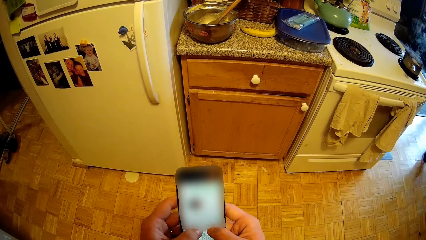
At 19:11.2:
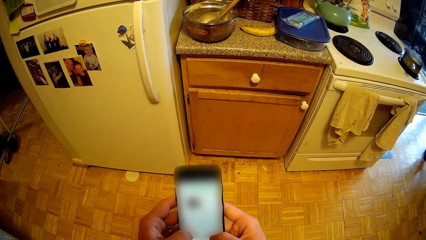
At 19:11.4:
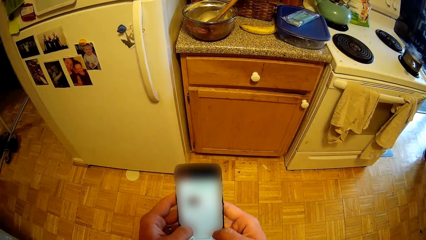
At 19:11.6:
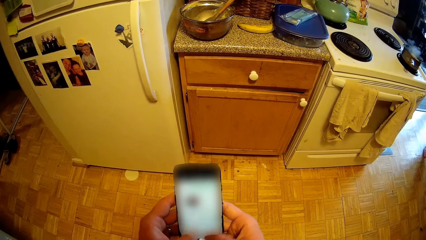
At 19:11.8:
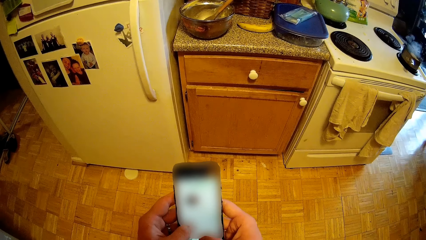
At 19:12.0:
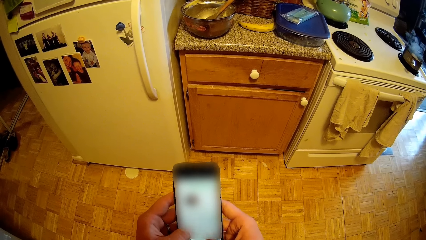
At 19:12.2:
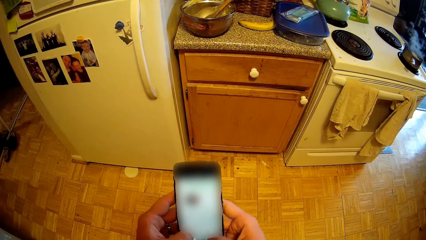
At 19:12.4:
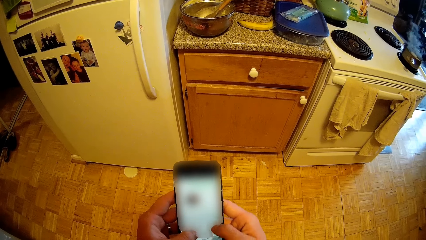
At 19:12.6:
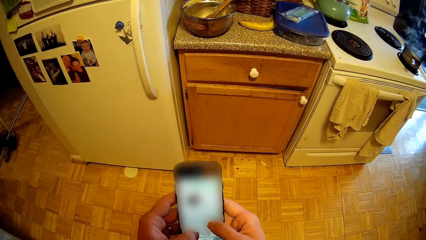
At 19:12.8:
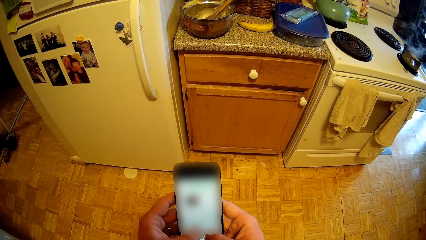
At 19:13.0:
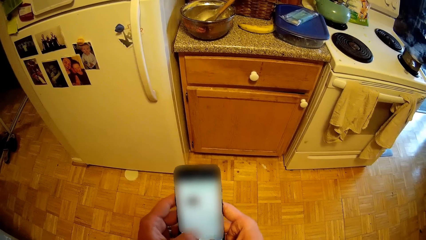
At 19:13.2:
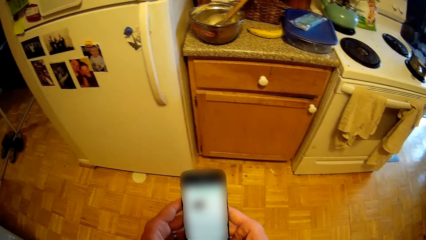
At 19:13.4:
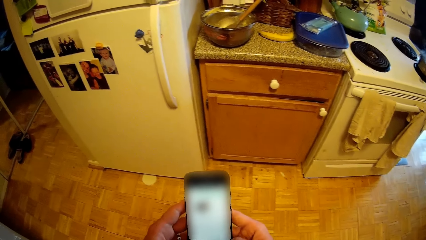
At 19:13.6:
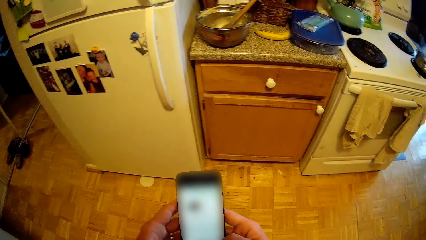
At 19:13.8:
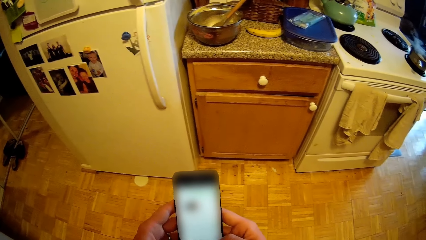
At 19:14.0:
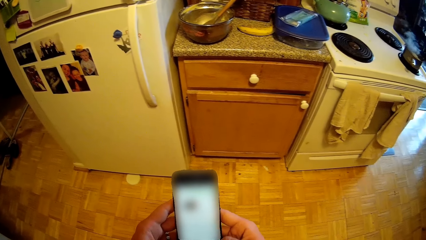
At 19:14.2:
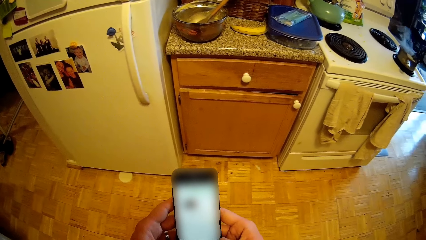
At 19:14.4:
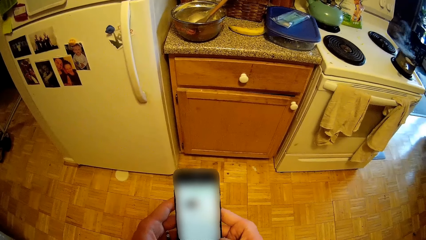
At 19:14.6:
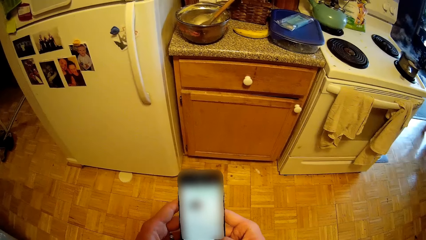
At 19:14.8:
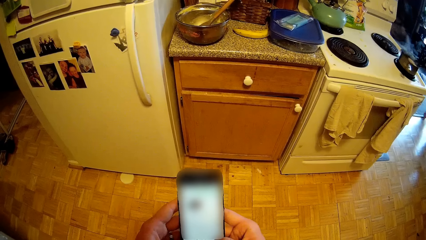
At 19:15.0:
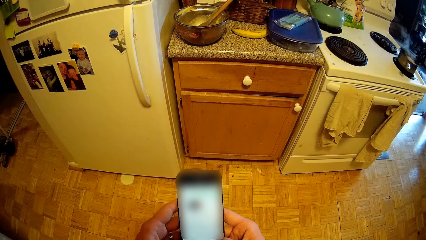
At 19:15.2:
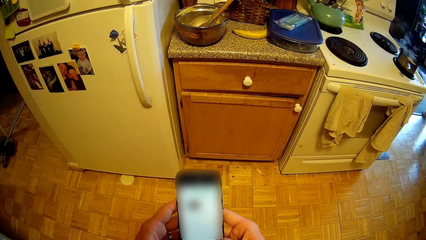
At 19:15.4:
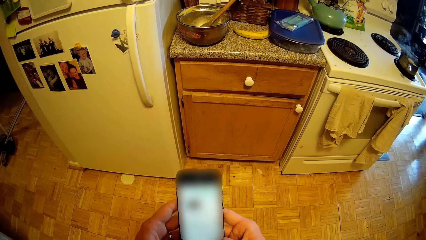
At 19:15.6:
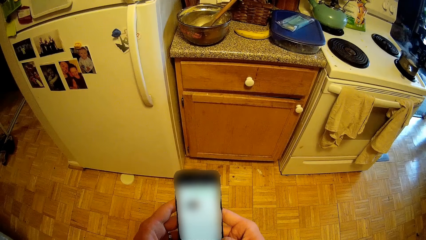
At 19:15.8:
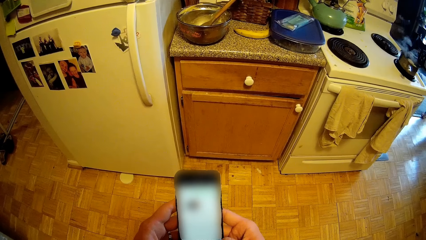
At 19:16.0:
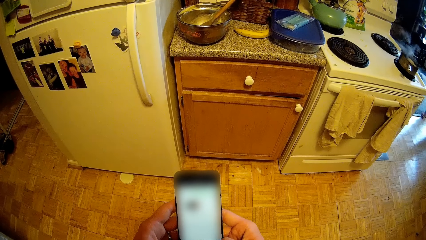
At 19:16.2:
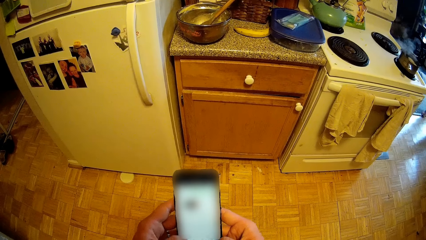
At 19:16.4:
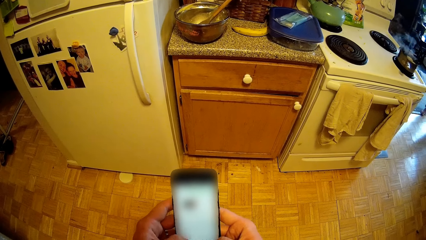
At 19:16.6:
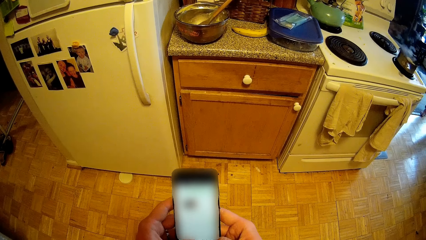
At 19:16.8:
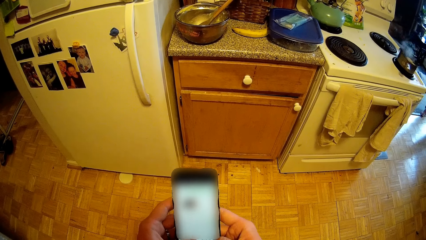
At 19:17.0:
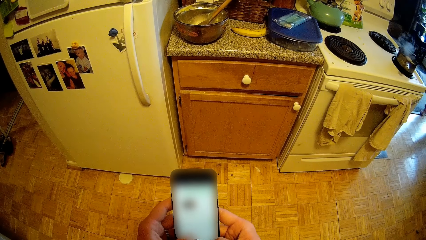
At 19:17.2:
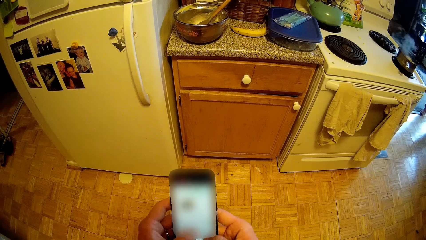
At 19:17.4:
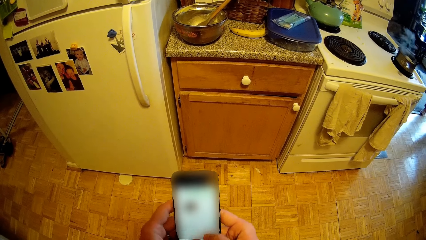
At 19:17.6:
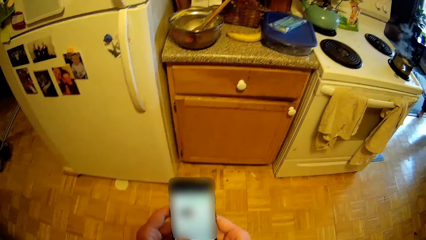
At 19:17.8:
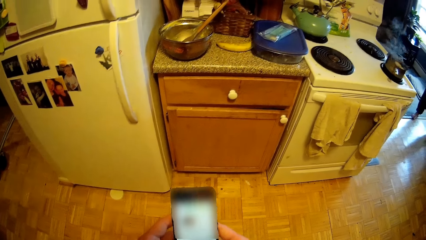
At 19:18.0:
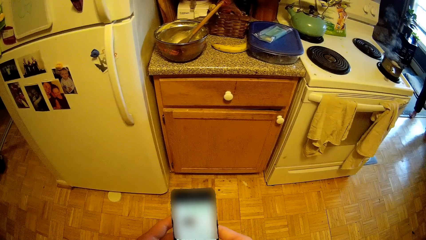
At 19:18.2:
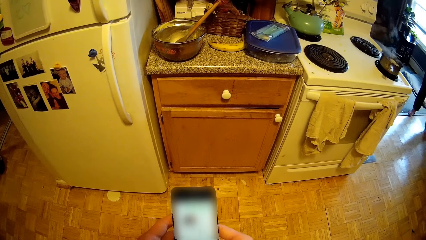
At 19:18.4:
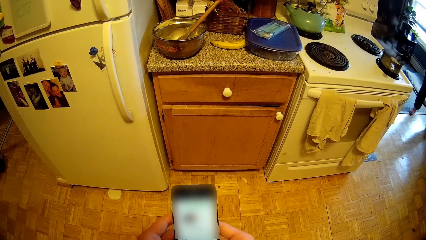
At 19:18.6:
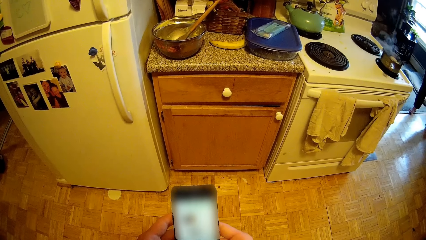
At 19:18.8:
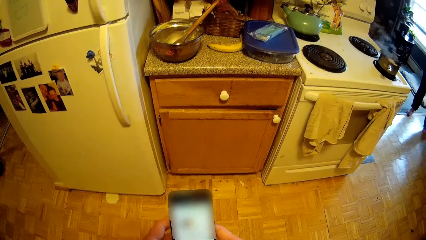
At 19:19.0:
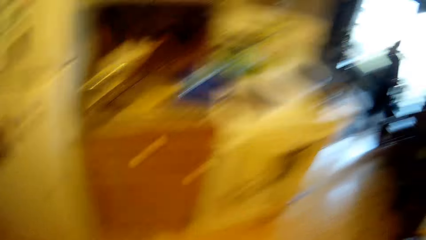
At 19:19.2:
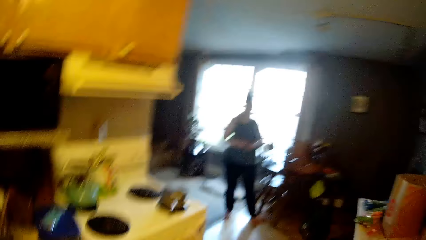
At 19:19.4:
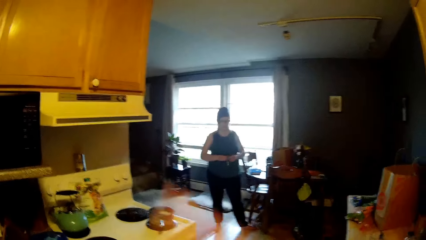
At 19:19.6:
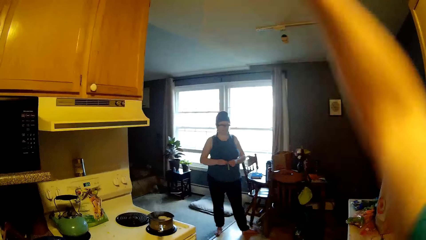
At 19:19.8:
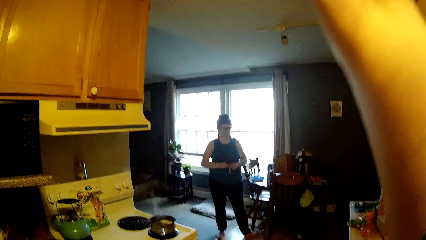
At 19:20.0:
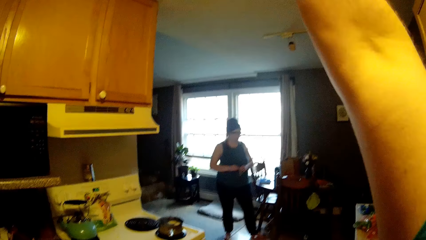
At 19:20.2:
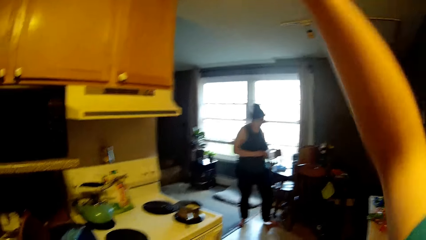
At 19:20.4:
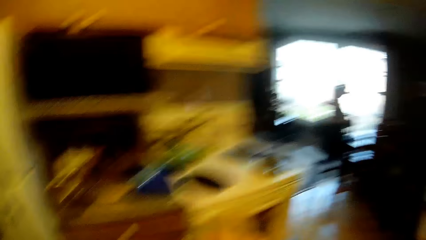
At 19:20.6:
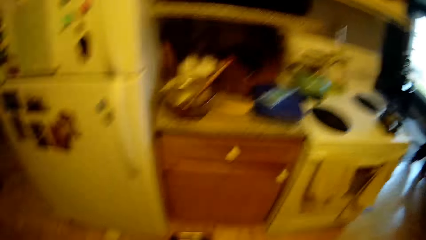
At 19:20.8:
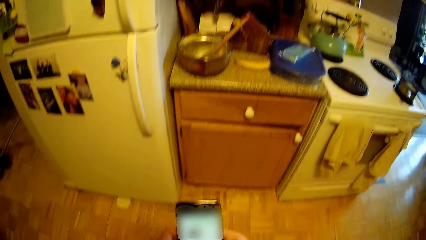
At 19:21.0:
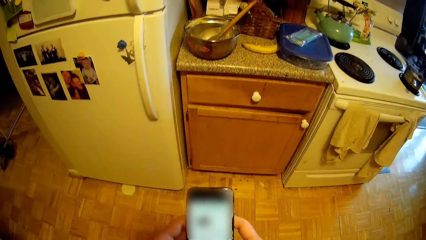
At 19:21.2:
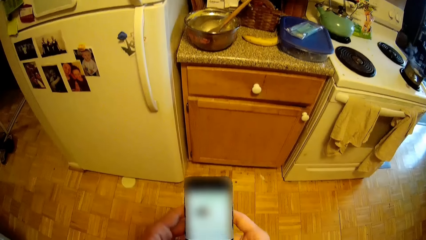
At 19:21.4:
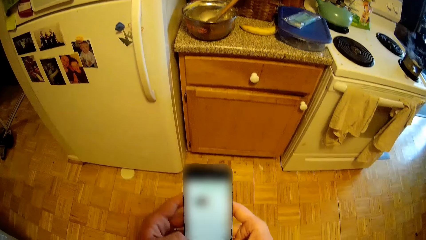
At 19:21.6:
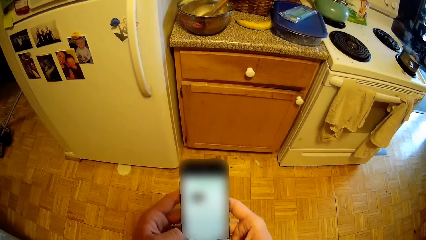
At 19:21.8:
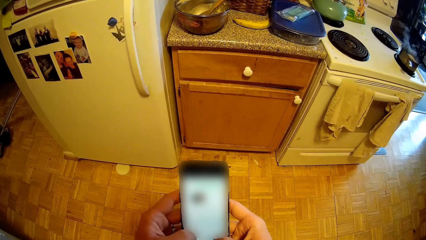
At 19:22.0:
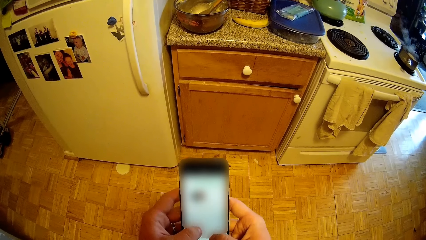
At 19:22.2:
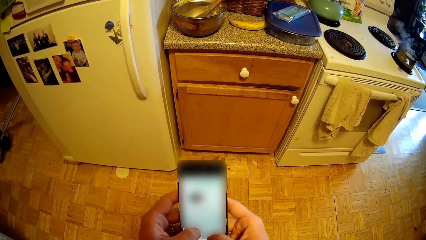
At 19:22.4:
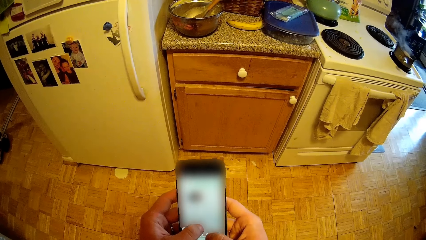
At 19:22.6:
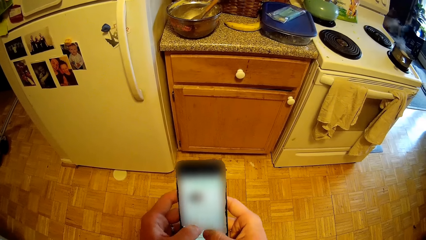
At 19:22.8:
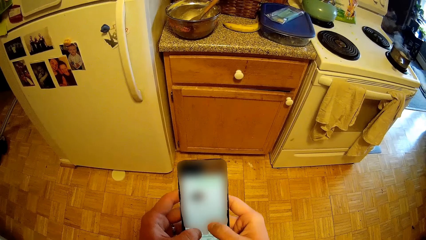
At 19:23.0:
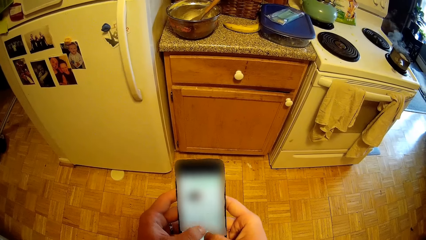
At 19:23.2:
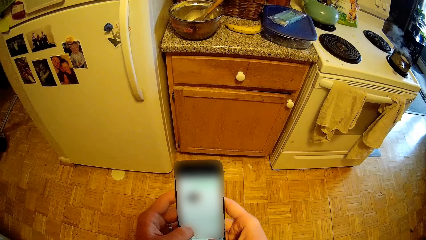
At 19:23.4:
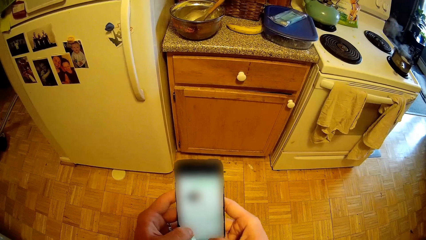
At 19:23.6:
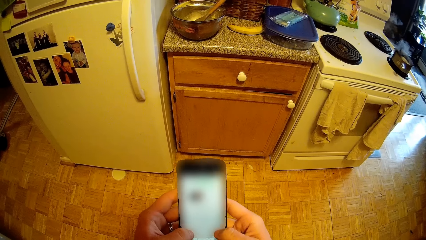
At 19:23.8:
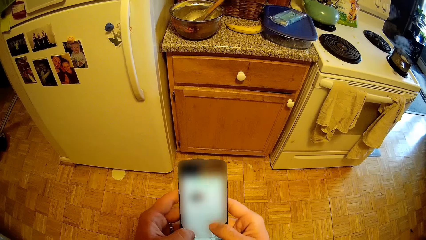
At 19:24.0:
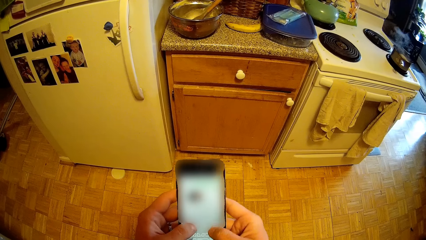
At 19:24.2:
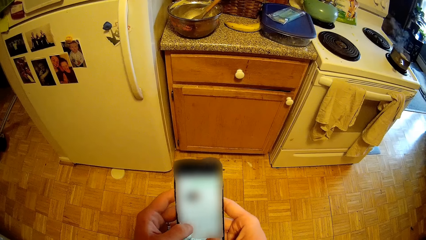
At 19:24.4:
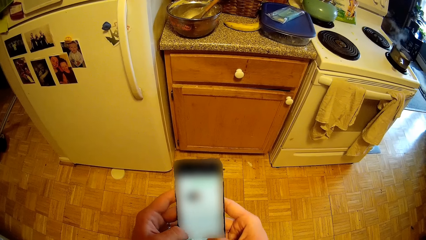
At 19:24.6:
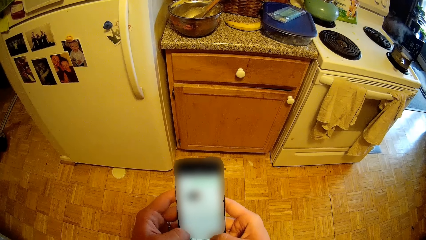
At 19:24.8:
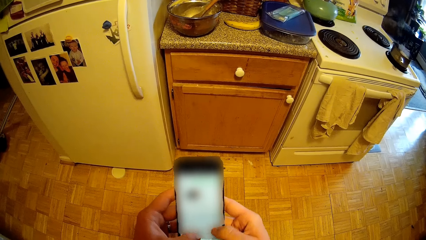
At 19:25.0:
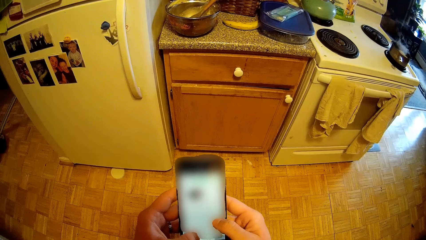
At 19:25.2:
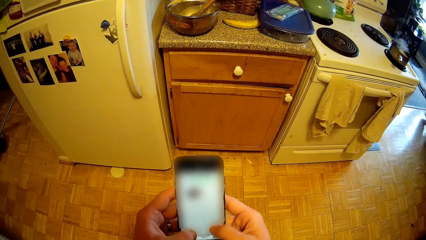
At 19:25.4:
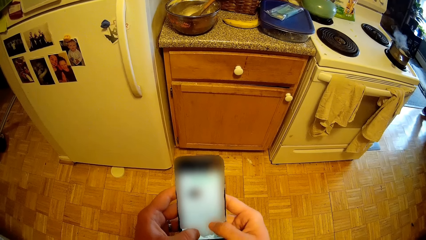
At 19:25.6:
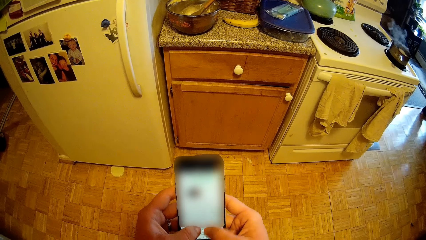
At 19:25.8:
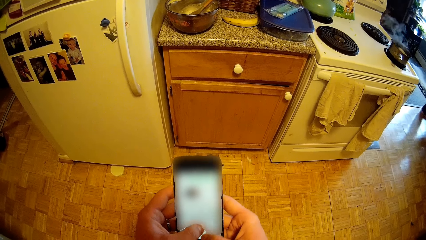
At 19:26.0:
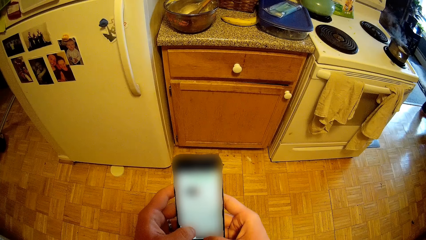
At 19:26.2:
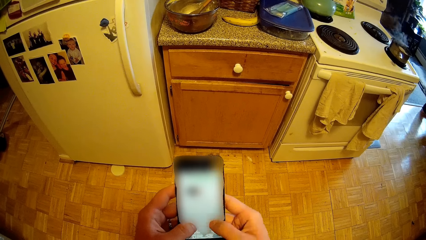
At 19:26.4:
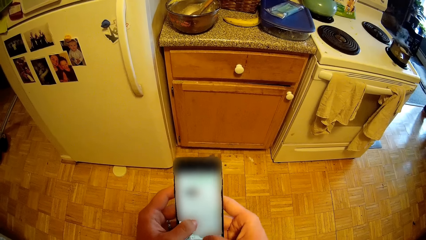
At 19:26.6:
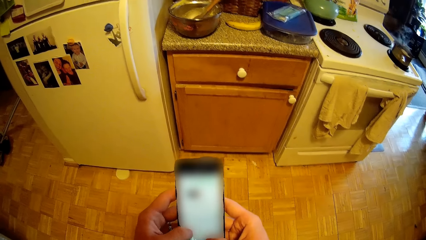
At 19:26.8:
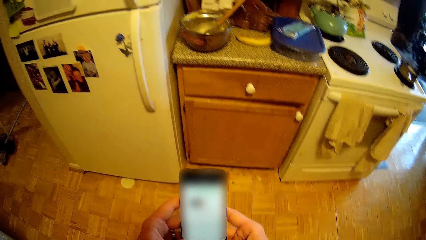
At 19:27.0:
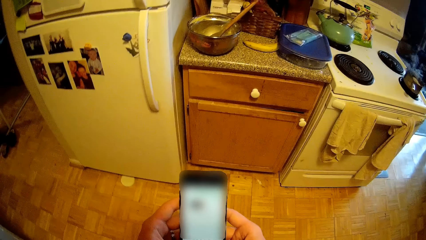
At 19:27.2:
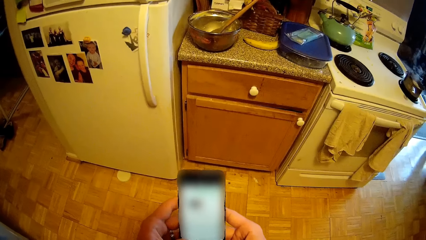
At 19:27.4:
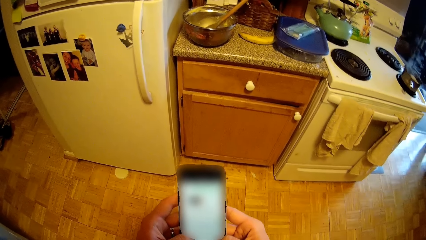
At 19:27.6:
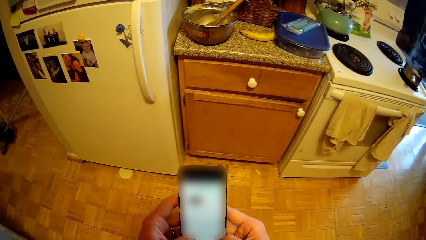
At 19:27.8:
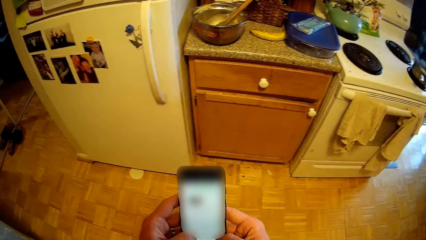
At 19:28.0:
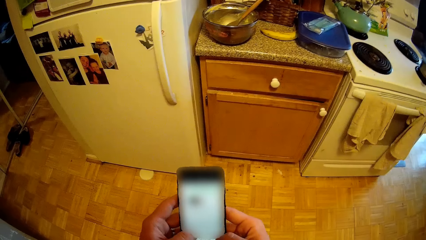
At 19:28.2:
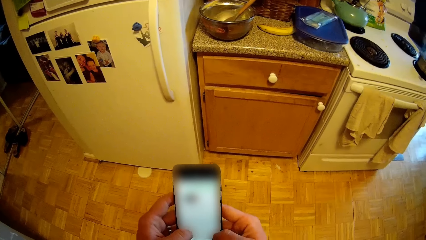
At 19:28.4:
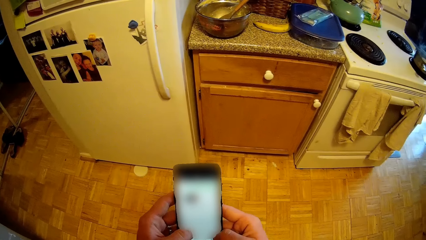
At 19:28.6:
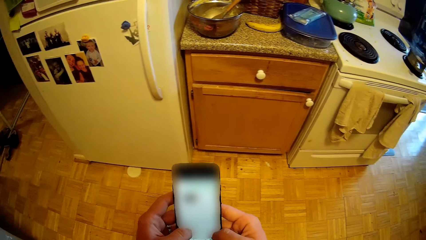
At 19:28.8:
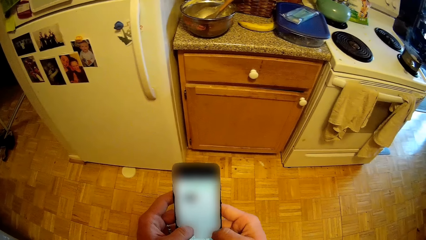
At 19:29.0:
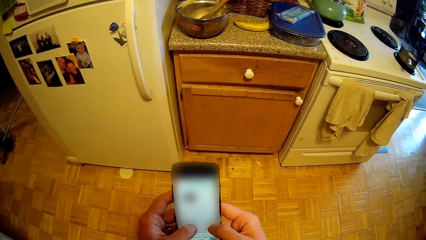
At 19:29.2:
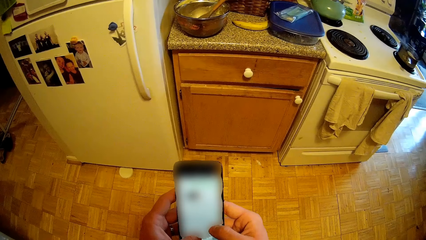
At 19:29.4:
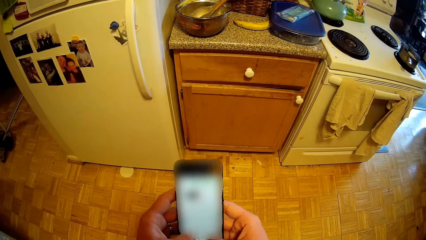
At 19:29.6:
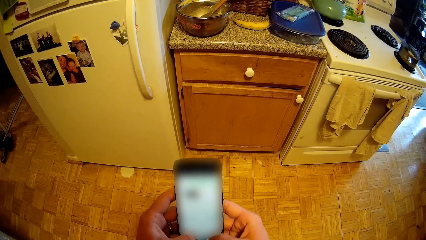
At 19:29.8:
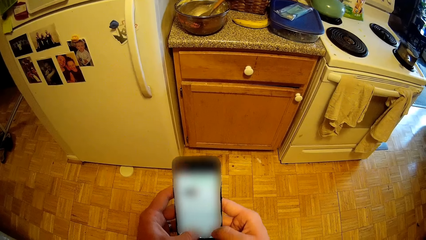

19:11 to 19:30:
A woman stands in the house. The camera wearer raises a hand. They use the phone.
